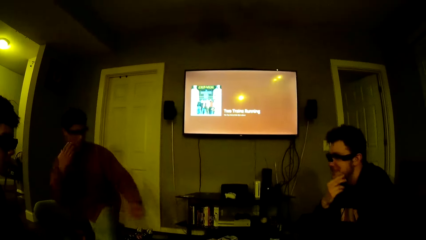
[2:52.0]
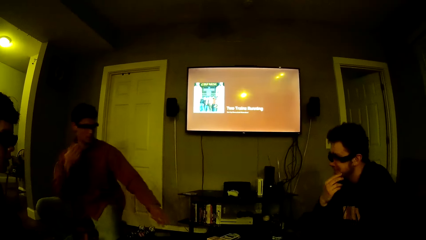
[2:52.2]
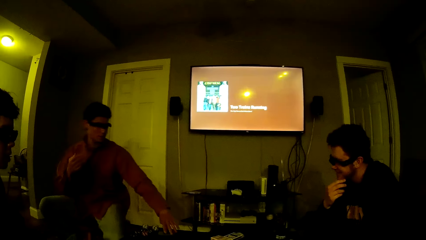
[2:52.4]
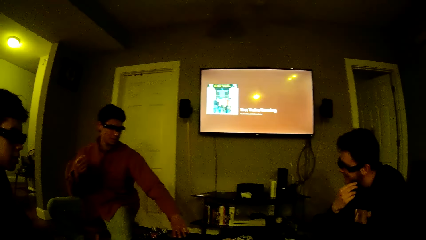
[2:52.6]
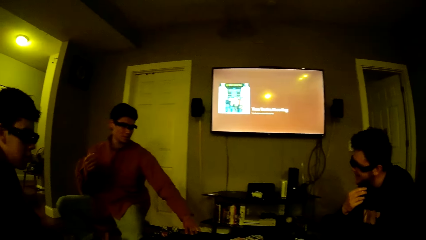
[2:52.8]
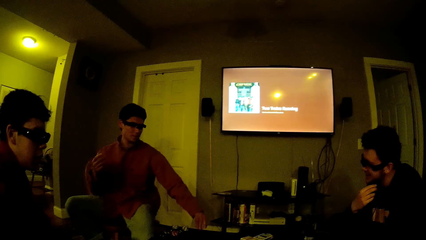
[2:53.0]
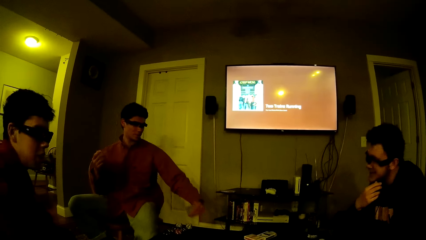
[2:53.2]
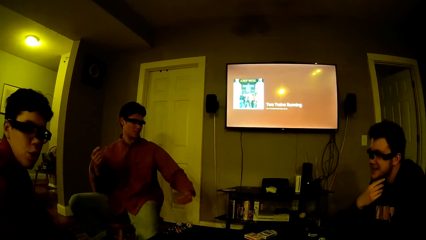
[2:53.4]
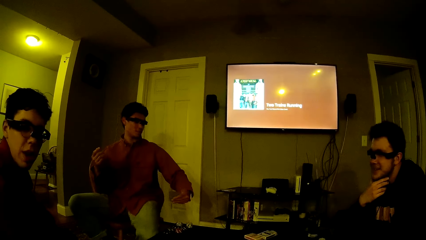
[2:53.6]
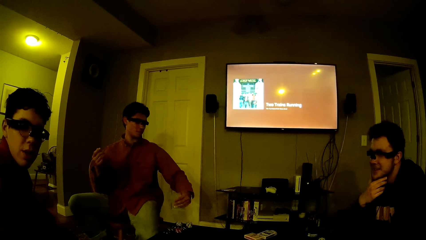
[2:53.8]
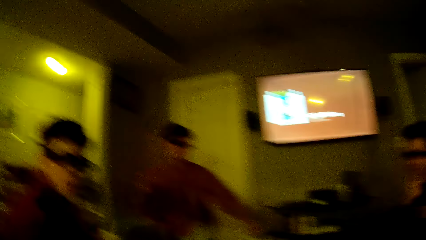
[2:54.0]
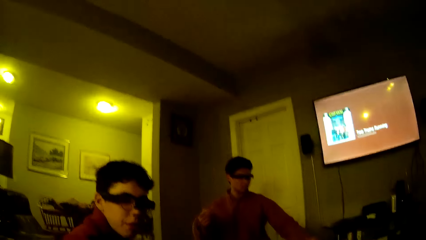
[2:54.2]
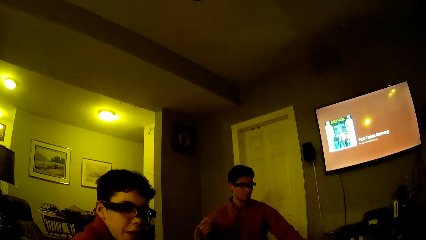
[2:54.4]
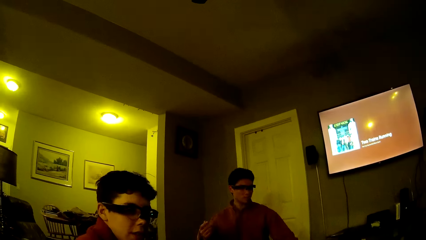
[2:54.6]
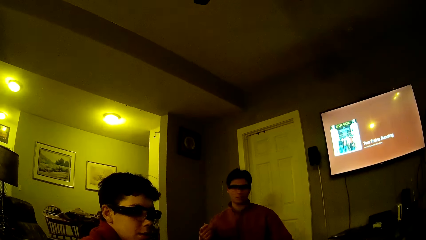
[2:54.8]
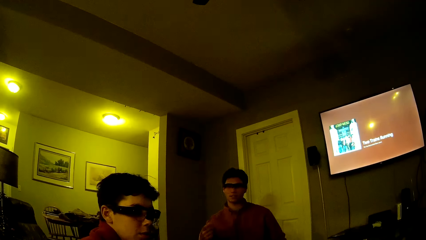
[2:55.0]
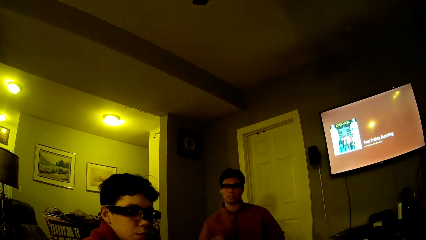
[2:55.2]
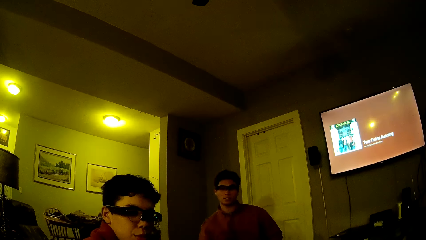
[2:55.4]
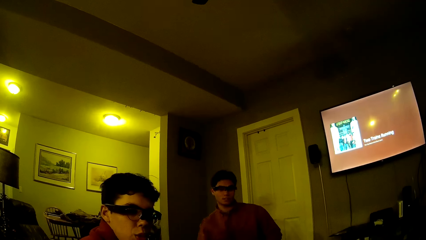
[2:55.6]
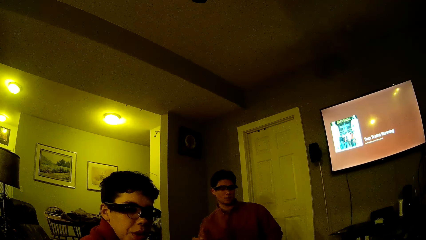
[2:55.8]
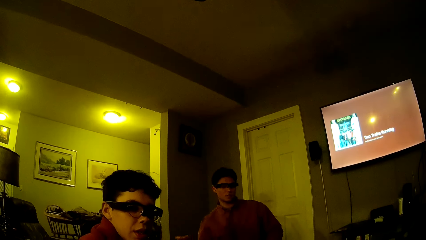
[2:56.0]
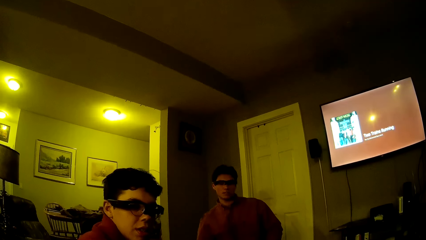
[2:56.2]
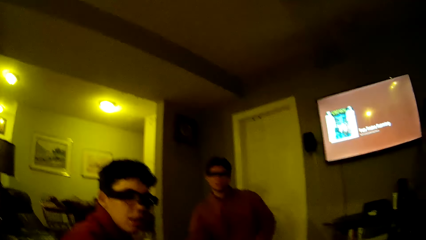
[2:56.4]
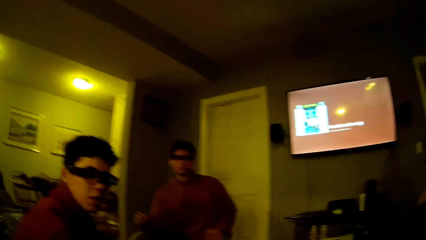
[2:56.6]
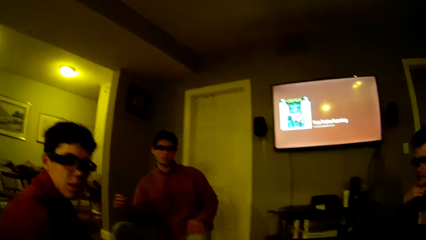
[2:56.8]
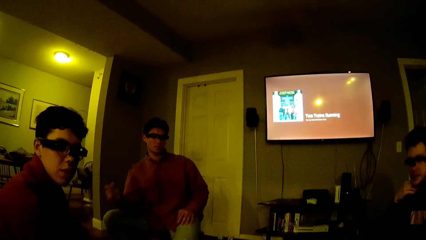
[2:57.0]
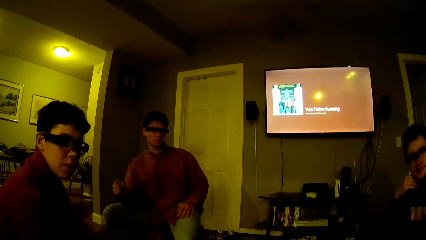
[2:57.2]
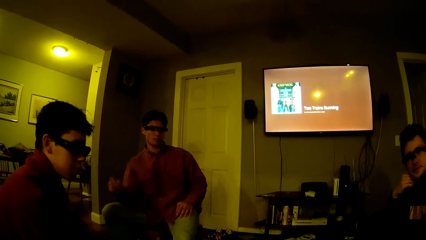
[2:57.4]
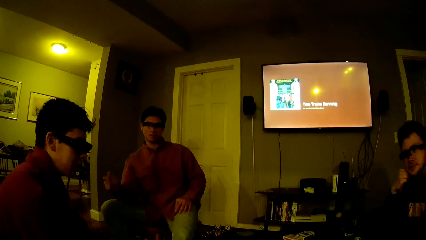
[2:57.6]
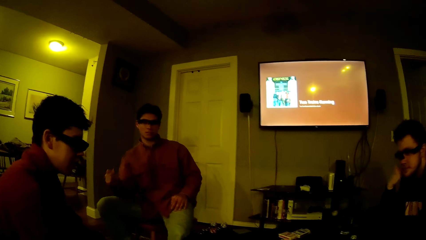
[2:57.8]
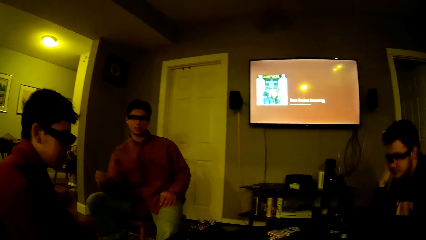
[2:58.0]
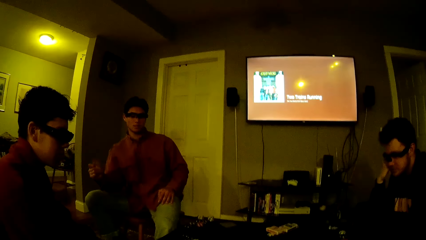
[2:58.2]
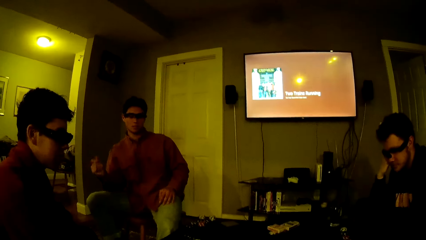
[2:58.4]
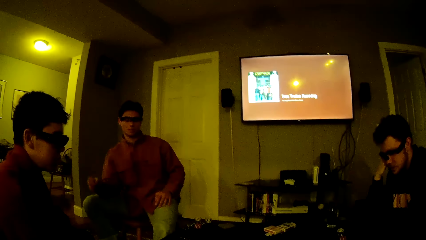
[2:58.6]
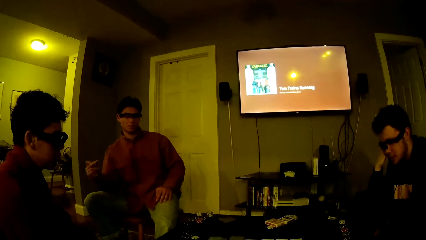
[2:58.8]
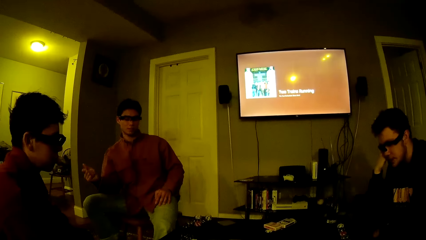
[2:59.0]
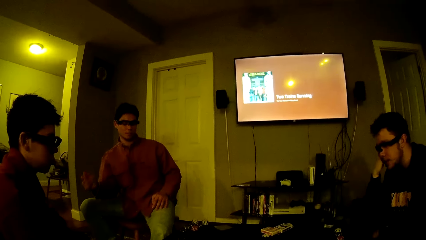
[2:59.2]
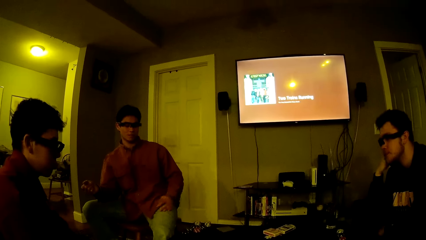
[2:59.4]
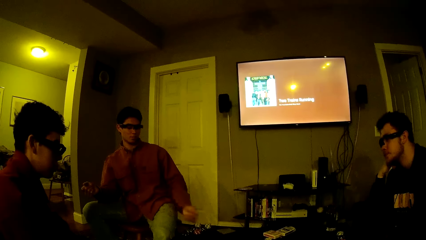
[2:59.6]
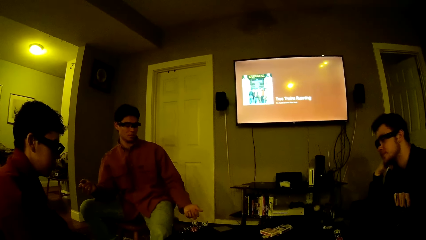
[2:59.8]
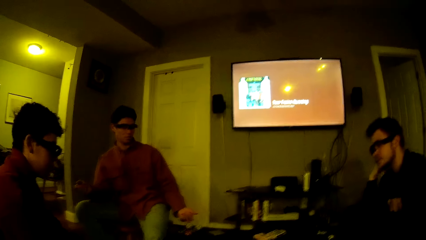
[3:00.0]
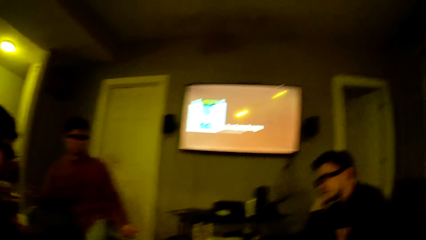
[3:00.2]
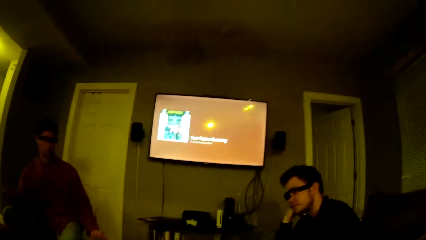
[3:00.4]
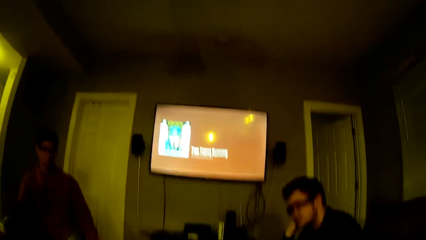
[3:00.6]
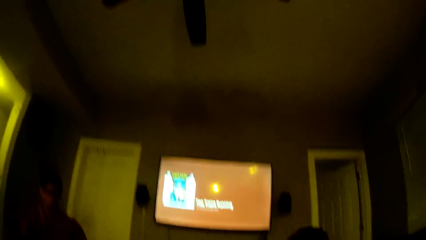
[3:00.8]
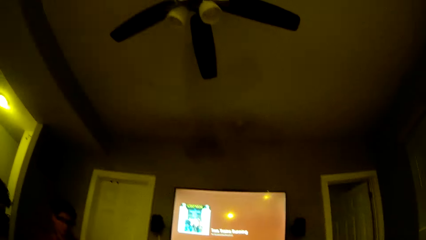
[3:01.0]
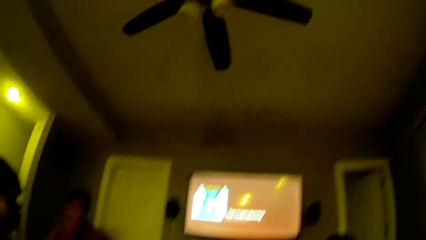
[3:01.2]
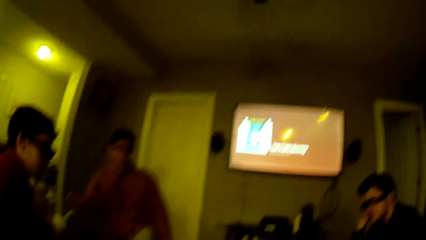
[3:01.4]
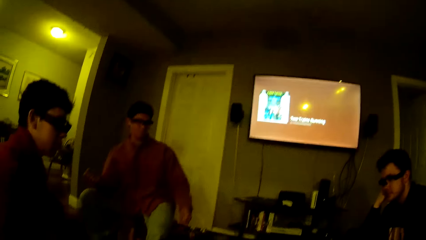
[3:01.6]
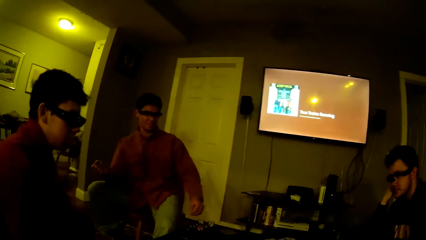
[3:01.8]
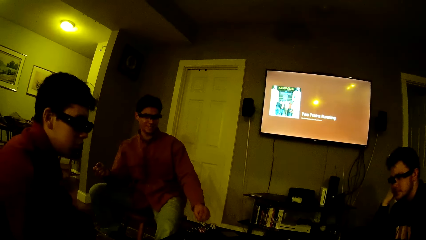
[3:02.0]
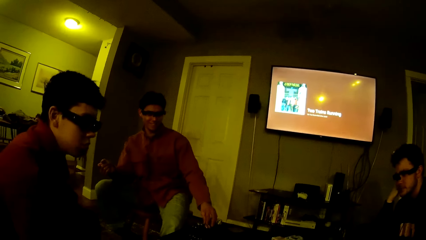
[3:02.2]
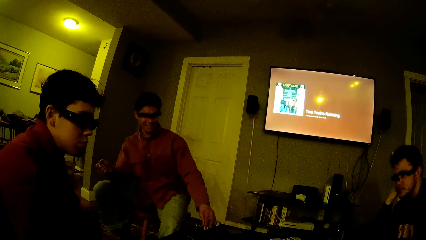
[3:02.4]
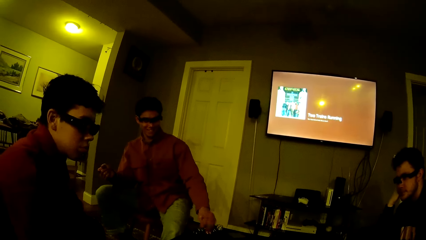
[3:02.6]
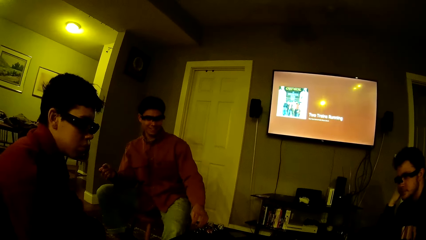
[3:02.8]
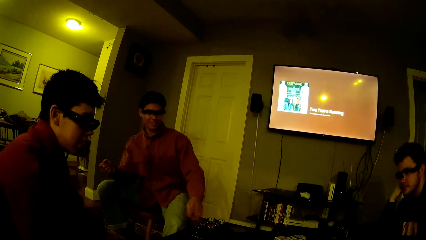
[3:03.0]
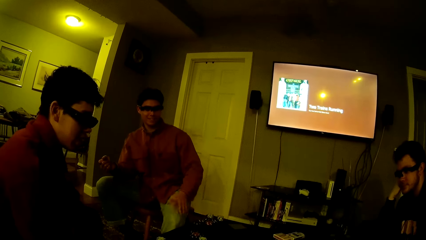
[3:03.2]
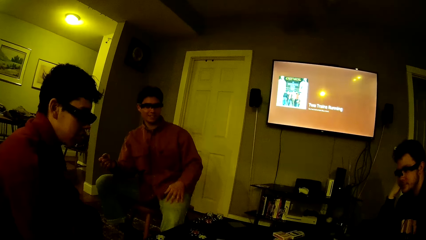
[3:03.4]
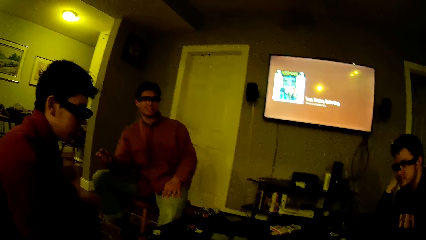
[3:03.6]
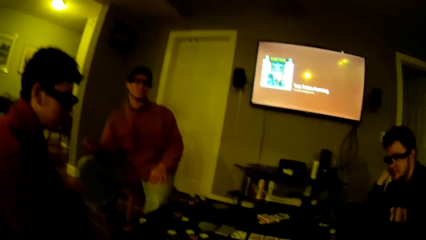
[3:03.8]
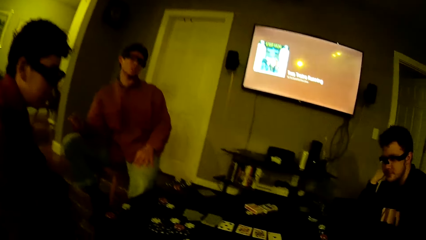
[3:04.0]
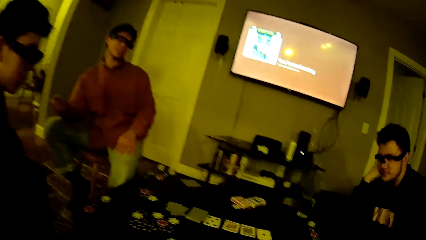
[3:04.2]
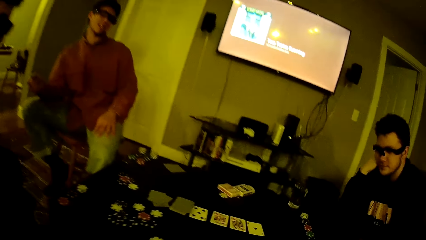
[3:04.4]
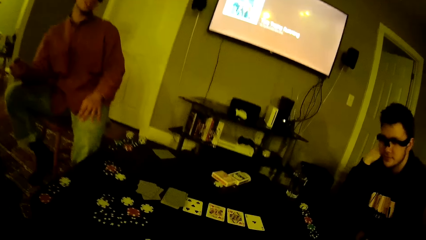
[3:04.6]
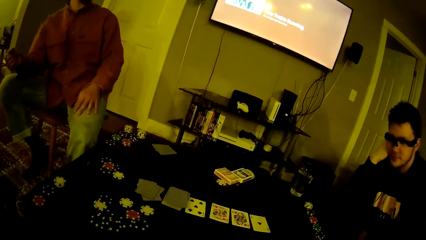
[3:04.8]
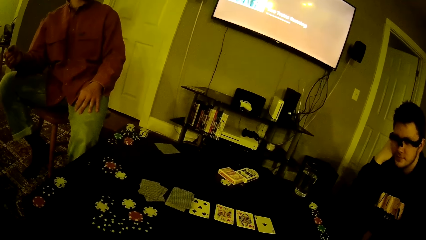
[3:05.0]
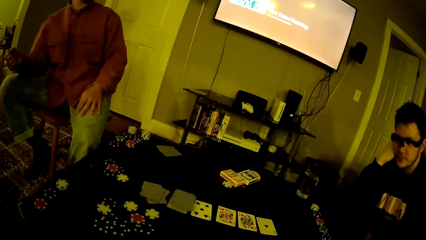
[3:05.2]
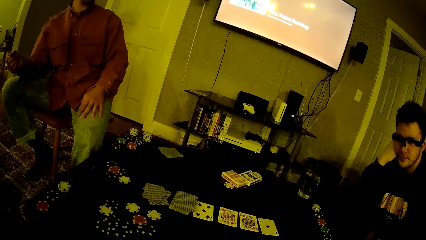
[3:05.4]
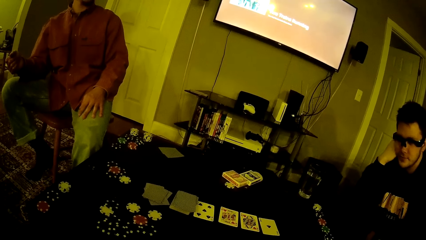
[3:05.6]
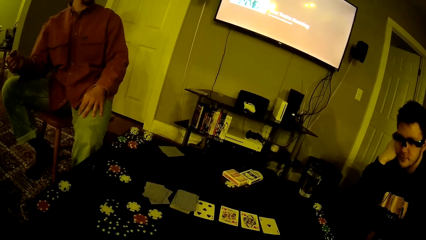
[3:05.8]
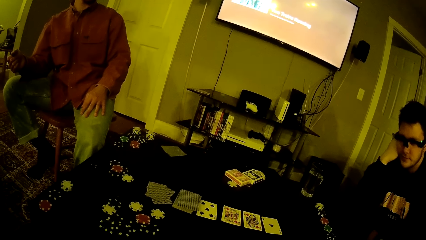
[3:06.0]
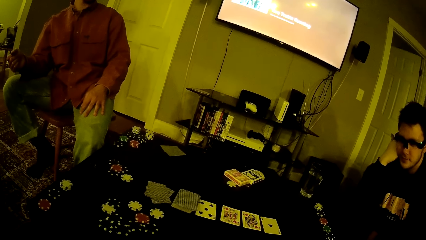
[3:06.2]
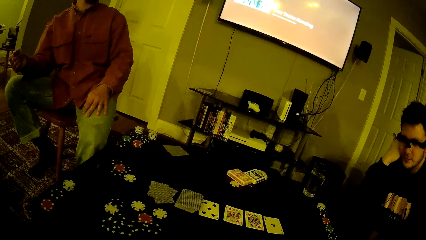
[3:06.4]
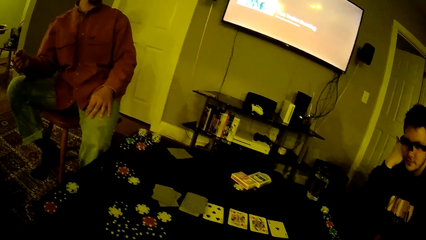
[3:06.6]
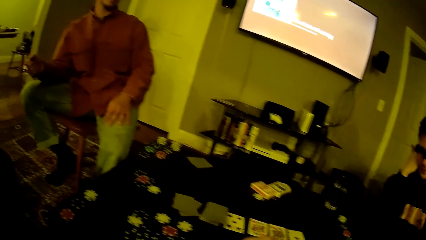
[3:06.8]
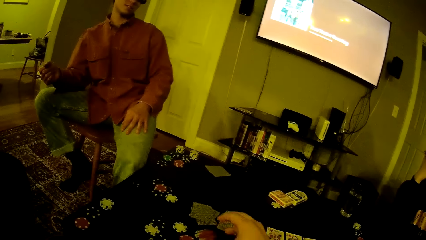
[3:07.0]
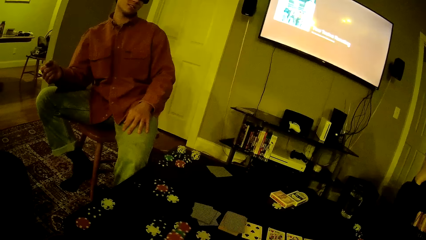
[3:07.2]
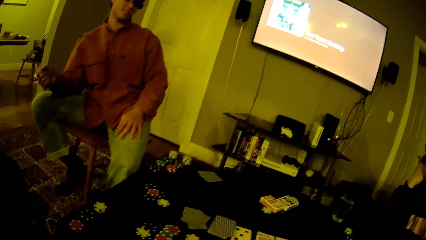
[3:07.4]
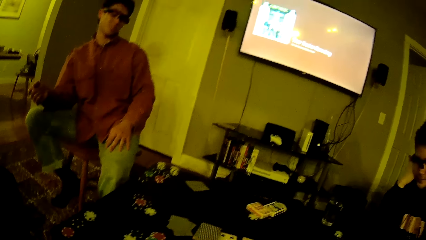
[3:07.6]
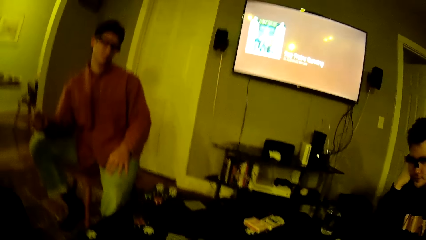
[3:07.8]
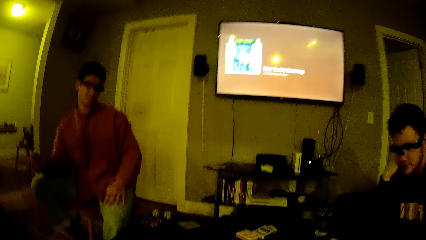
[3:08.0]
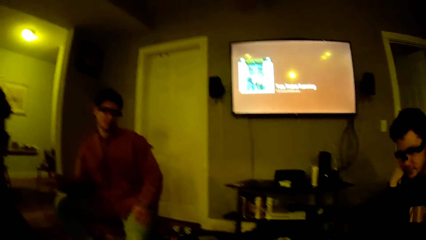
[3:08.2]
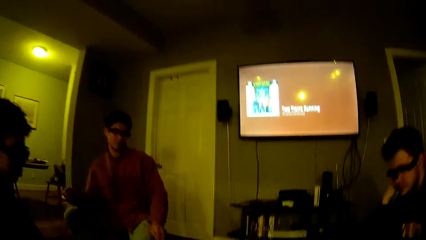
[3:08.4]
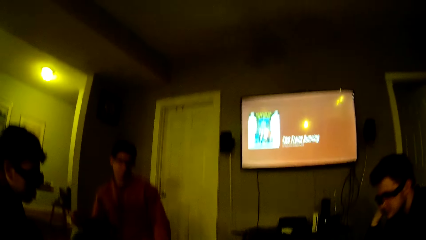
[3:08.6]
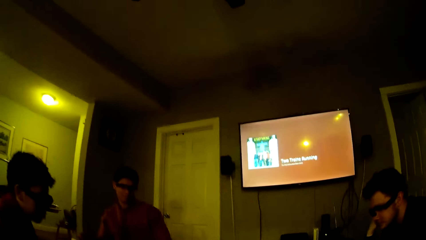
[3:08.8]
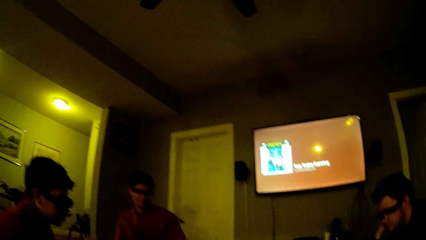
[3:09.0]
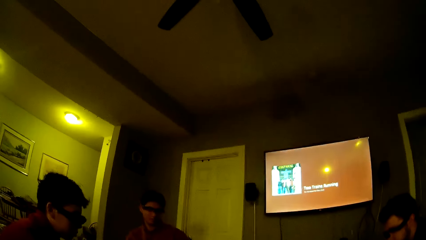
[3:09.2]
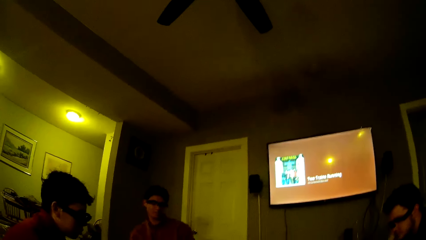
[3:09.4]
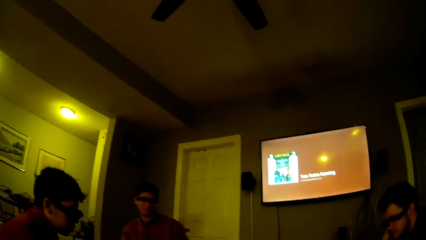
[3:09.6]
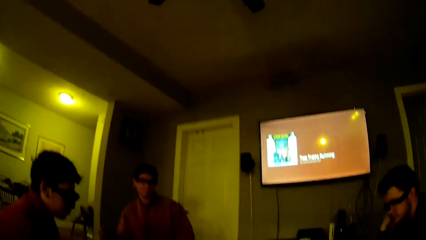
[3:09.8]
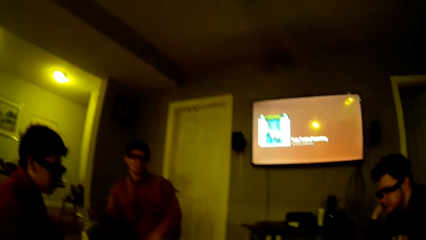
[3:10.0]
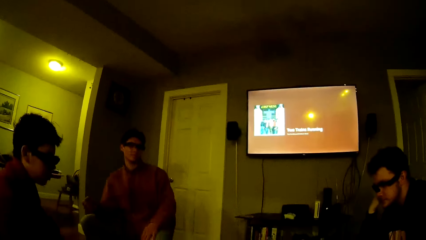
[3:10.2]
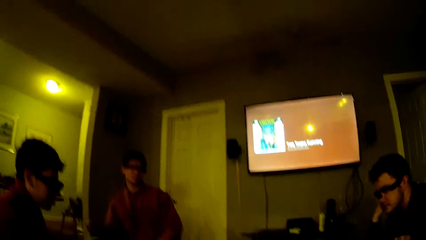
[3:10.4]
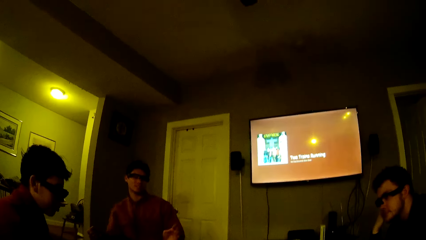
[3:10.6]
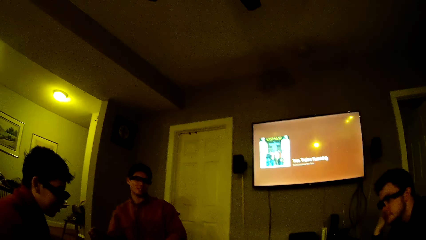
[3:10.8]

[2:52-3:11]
A man picks up the cards from the table with his left hand. The camera wearer looks at another man. The first man snaps his right hand and moves his hand. The camera wearer looks around. The first man drops a chip on the table with his left hand from the stack of chips on the table and moves a button. The camera wearer looks around. He drops the chips from his right hand on the table. He looks around.
